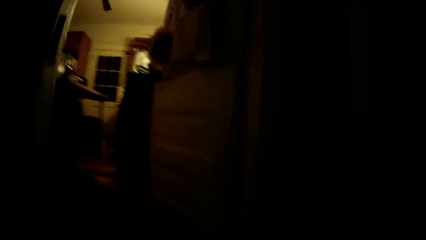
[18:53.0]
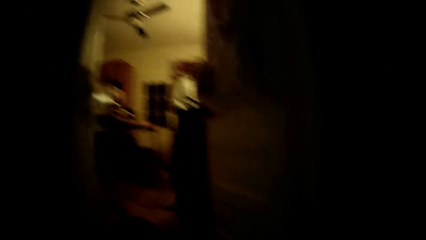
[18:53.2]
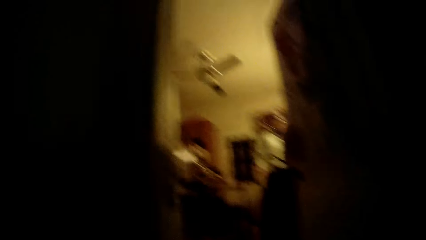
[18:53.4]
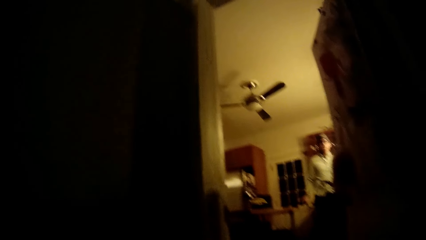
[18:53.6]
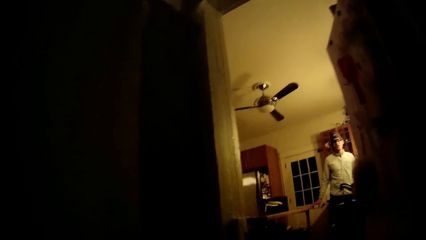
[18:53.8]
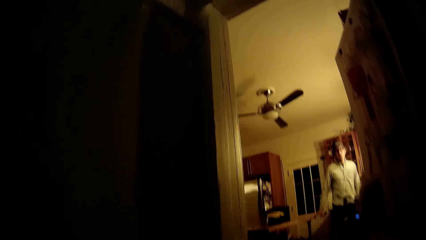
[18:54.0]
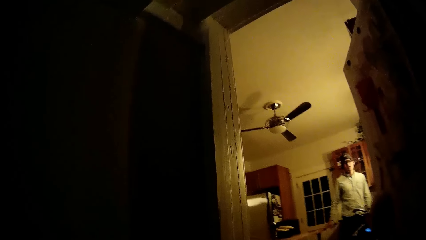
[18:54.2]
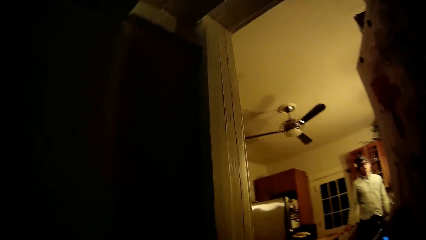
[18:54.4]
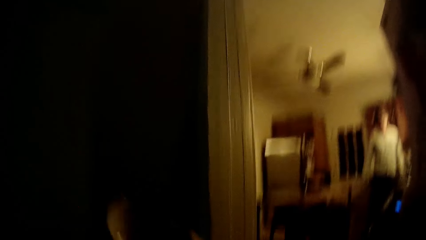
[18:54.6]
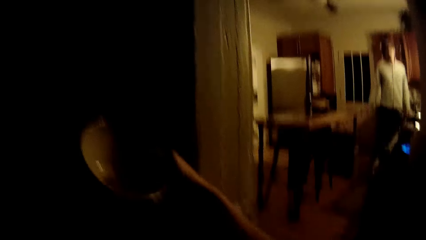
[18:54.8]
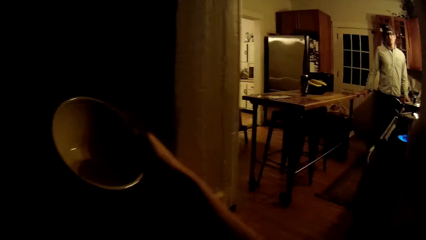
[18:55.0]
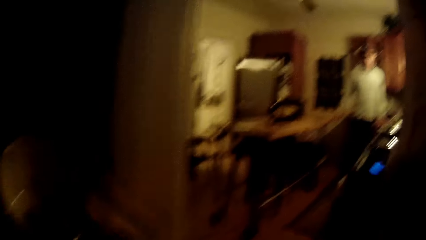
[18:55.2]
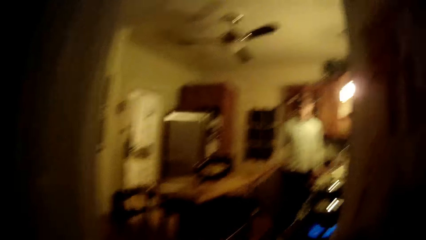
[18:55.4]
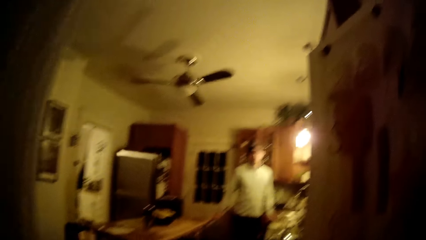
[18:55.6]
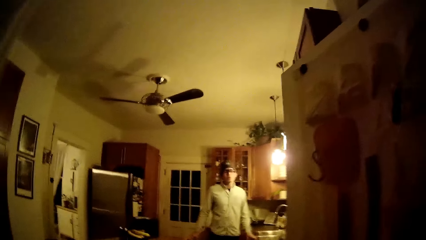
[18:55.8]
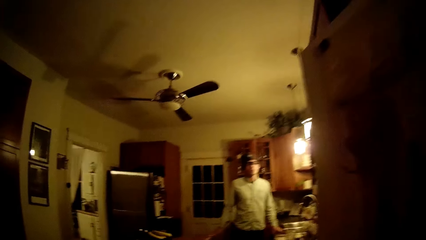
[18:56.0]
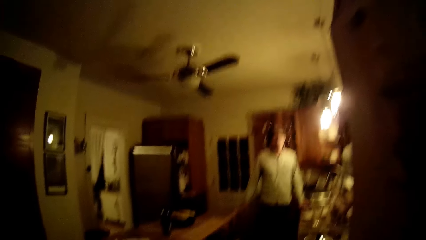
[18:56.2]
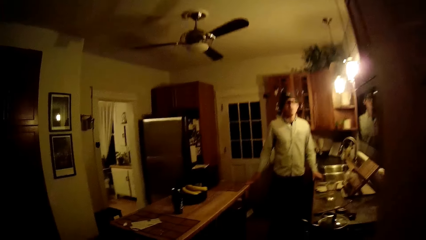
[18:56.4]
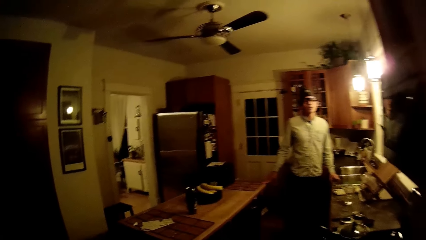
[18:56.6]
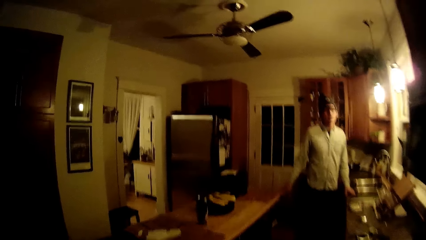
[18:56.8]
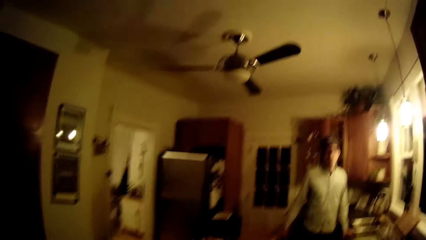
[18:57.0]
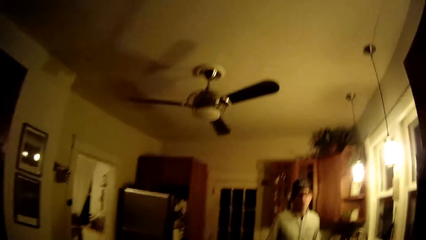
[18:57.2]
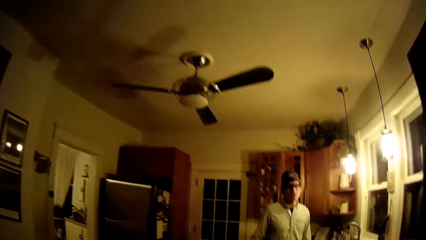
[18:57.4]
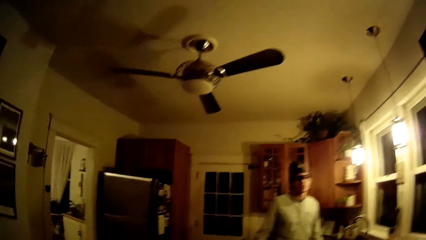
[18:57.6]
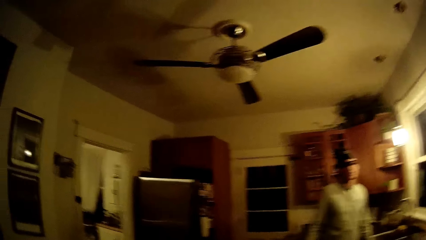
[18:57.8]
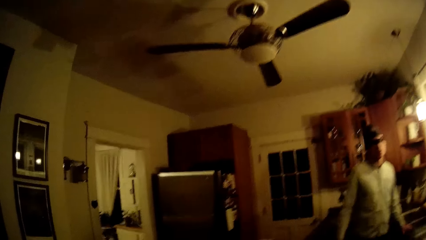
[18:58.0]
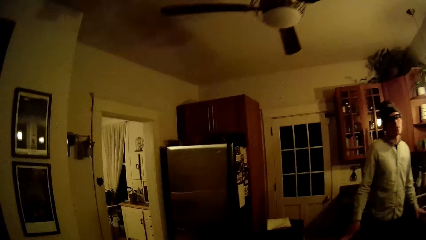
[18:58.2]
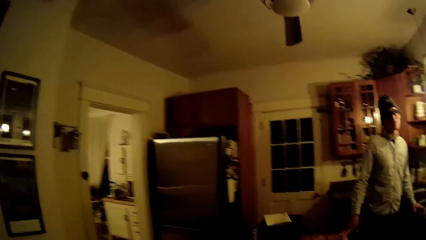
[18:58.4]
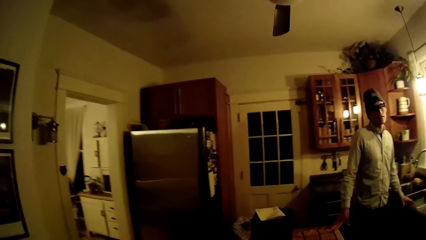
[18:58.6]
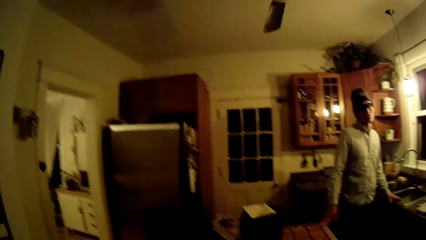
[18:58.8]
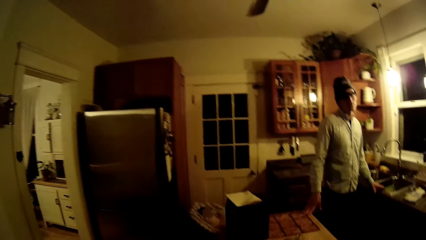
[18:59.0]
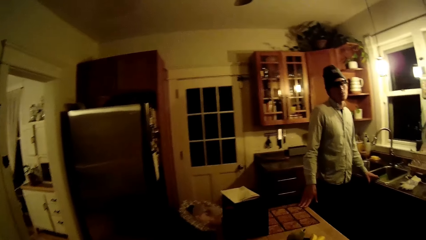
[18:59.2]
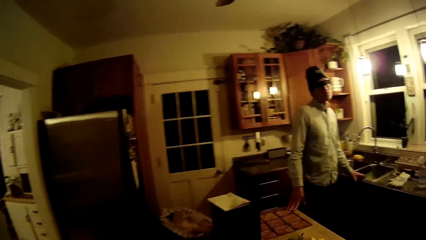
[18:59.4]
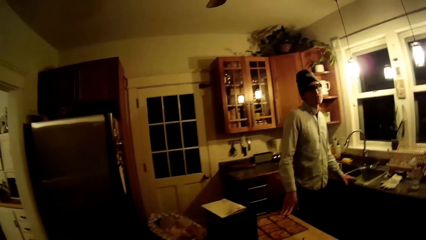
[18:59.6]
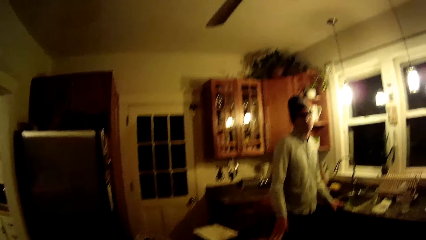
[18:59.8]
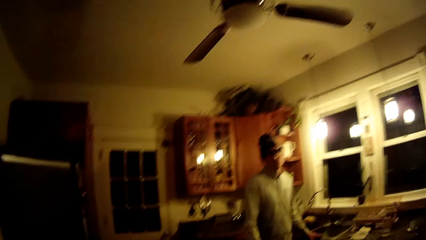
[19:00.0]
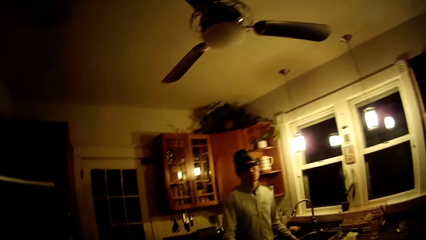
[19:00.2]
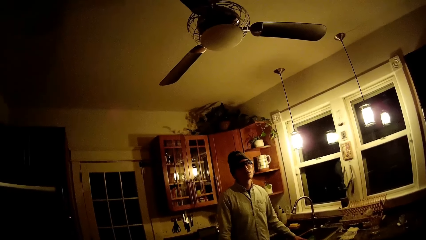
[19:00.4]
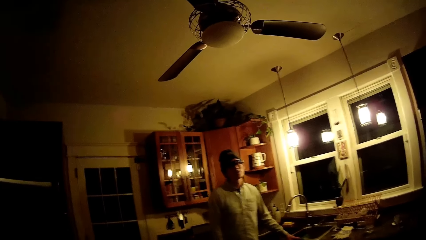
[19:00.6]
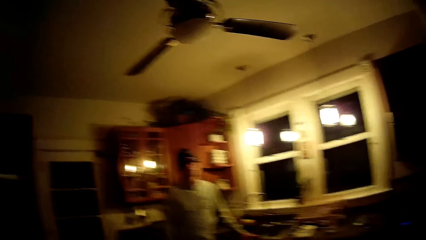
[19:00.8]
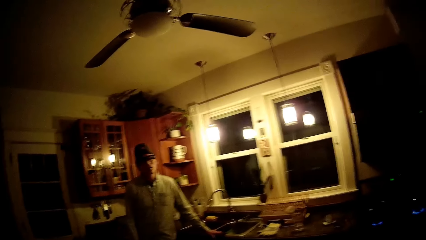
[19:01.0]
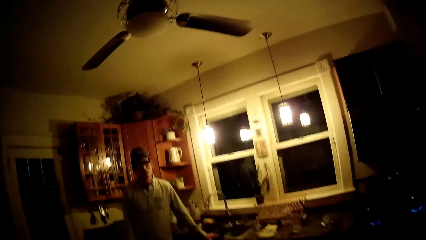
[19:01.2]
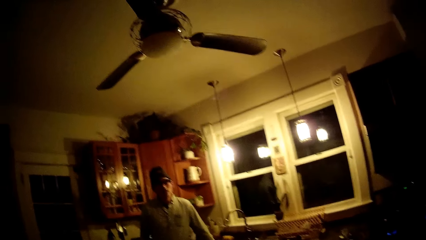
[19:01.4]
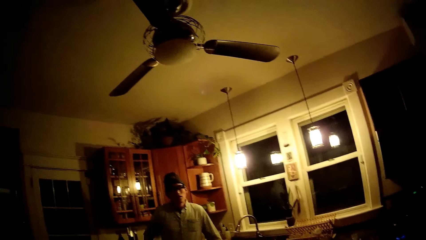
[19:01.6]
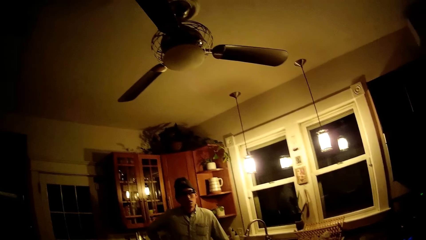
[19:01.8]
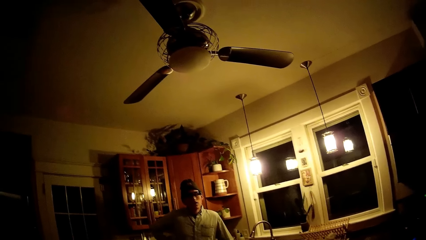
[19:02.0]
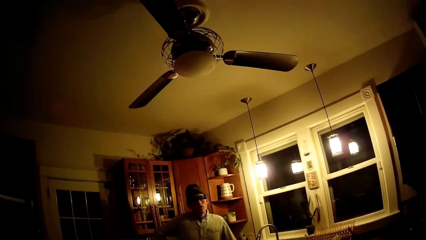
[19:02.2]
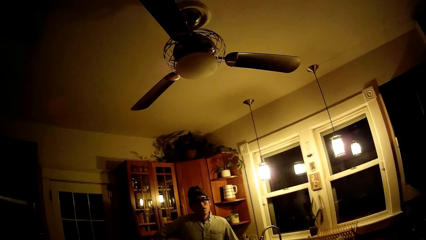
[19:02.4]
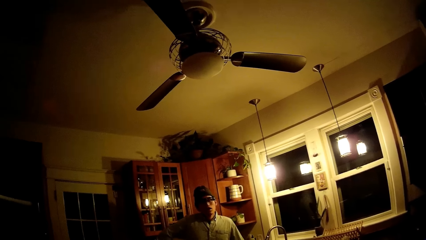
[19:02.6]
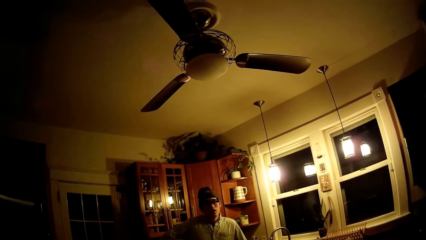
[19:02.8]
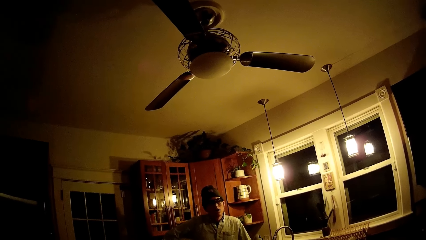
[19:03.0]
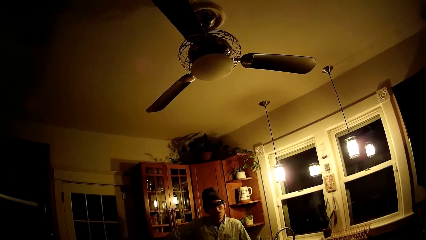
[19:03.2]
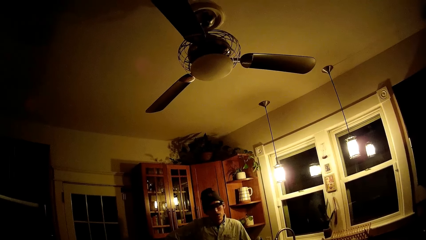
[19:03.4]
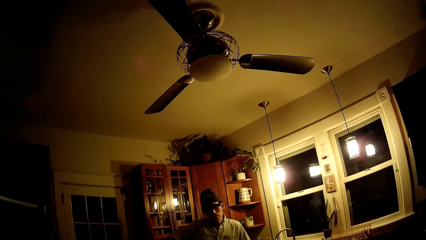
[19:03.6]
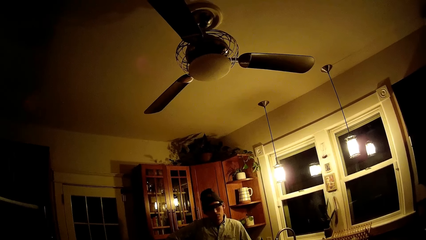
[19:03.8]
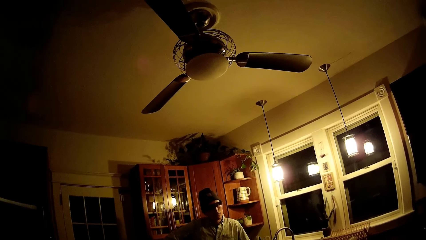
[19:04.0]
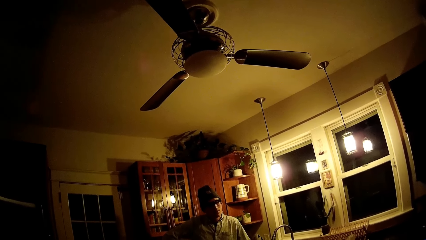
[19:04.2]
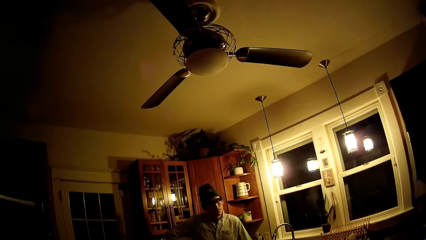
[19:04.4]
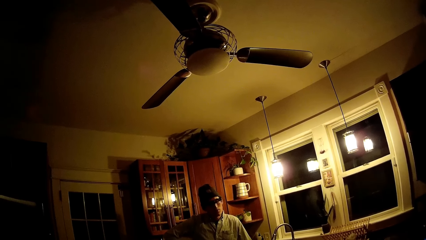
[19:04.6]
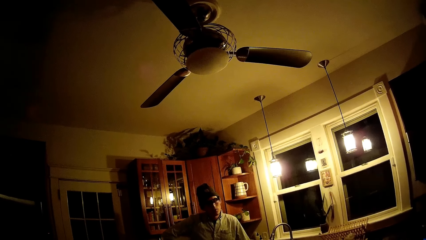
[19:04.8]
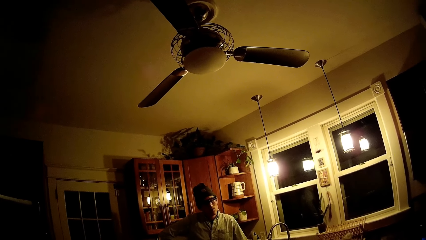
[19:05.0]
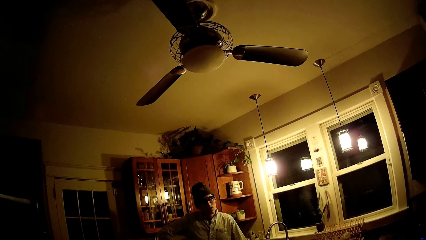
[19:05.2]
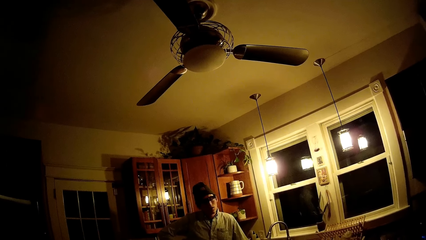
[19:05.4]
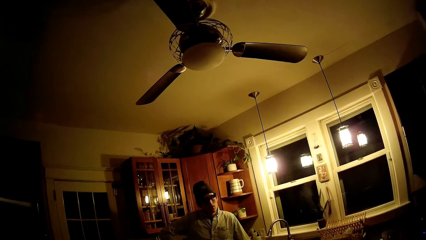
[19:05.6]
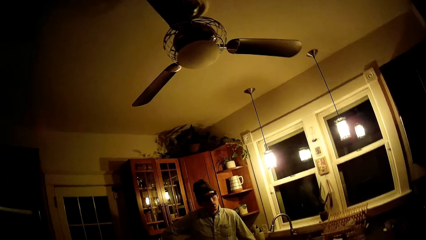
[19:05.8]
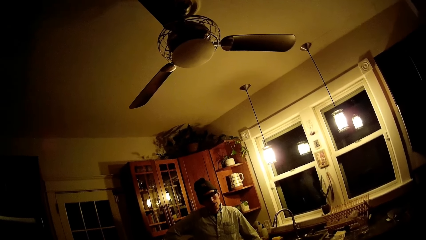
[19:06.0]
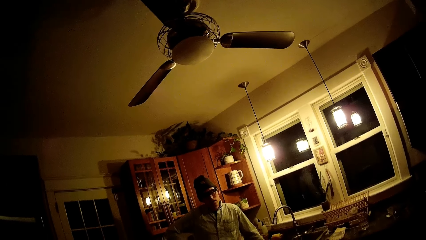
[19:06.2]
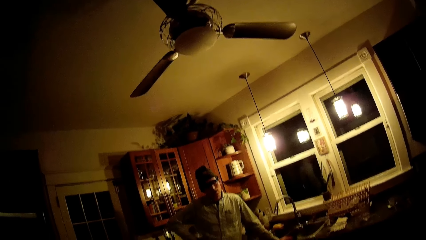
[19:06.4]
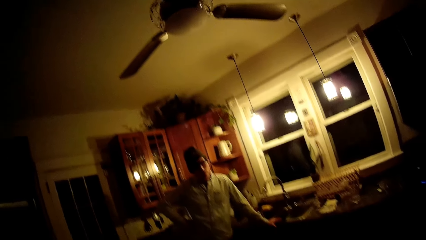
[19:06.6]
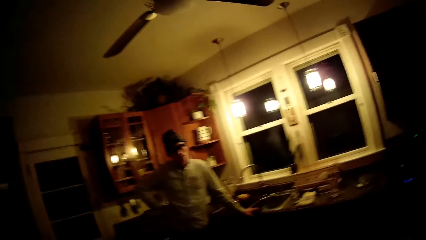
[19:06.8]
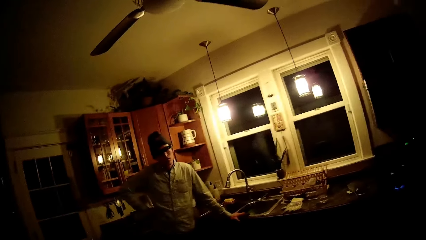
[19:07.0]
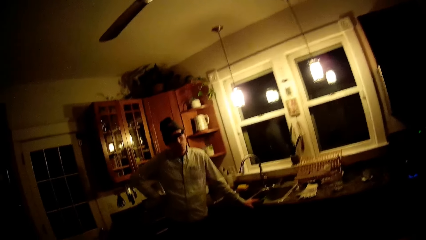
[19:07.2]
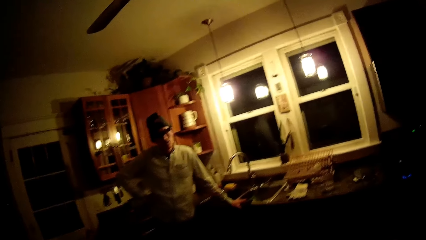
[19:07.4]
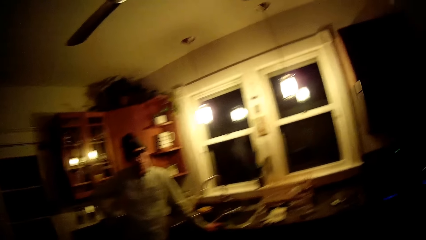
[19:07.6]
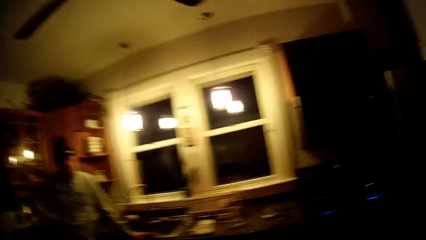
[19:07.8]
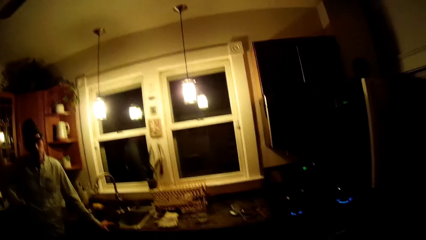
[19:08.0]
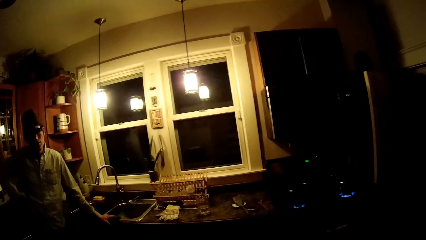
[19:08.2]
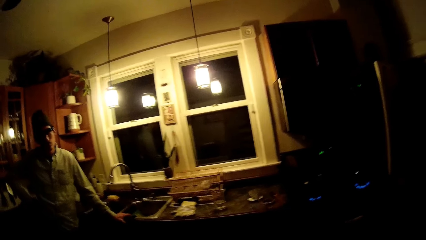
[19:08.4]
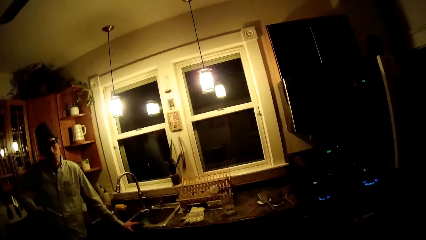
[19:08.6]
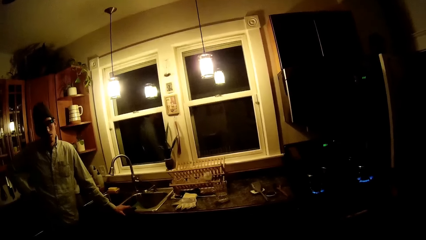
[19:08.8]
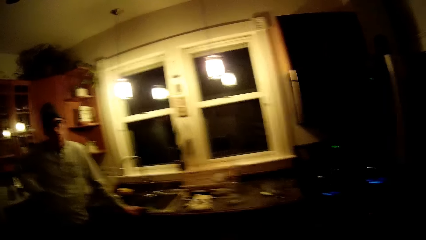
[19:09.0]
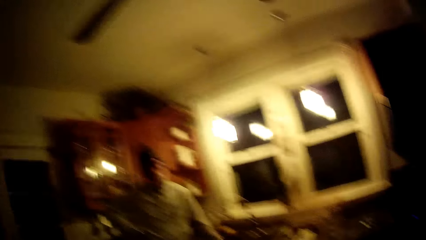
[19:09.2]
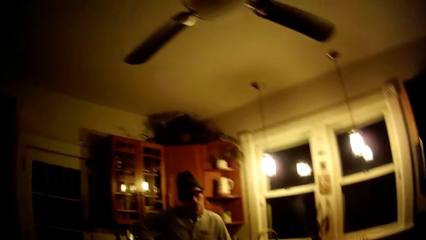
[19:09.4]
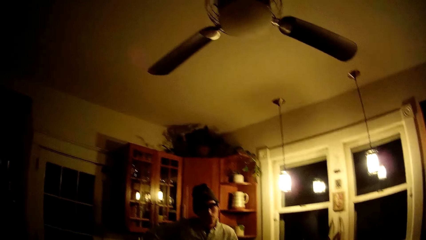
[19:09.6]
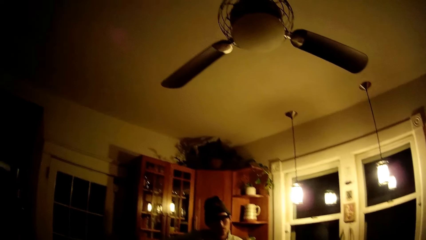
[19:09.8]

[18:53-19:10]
The camera wearer steps forward. The man interacts with the camera wearer. The camera wearer interacts with the man. The man looks around.
